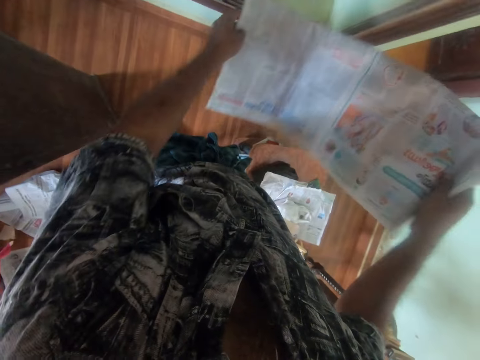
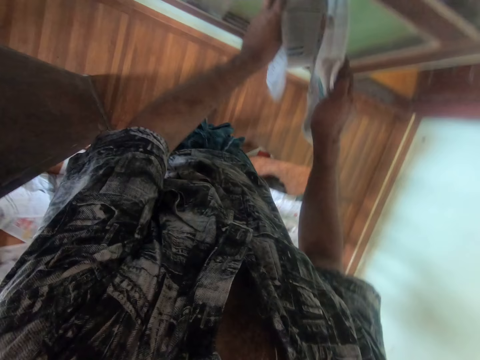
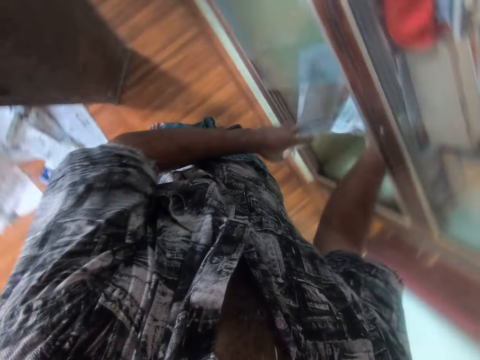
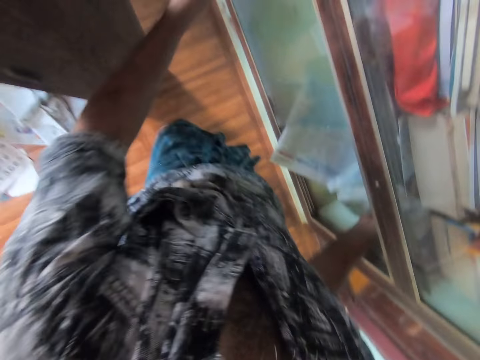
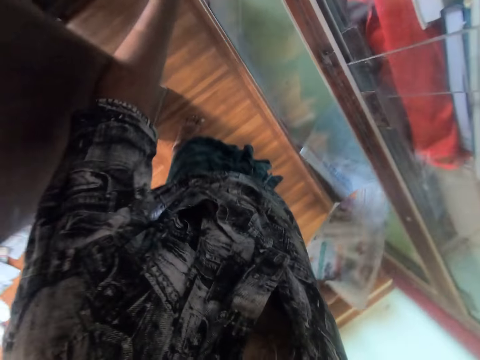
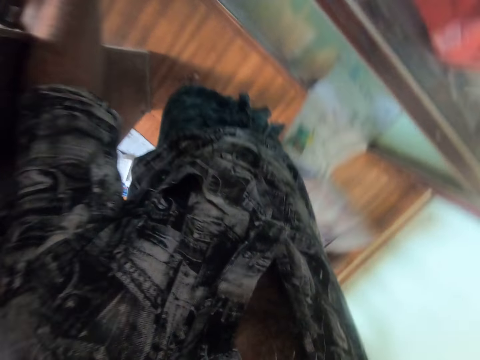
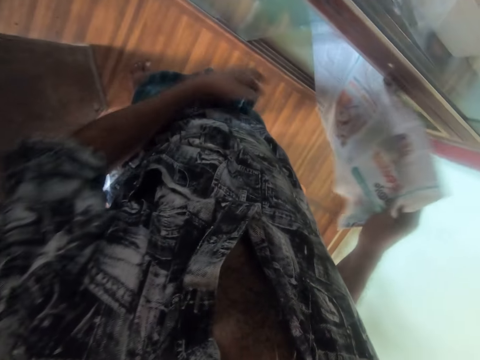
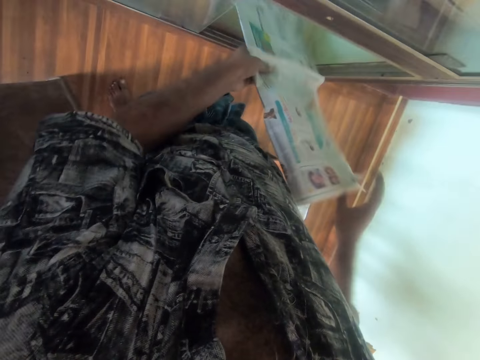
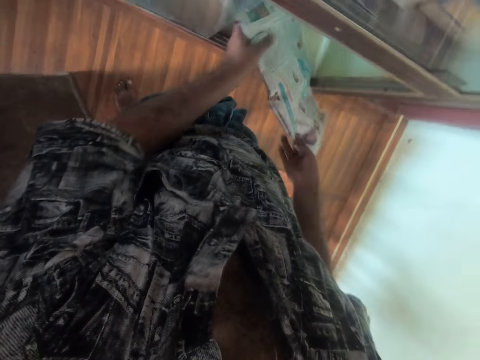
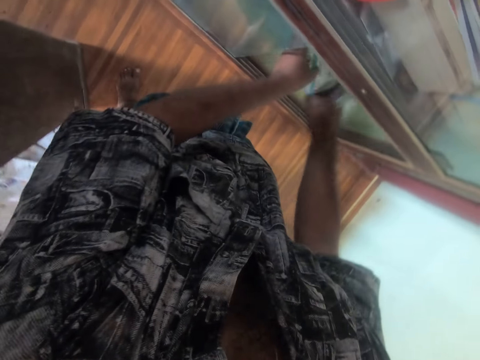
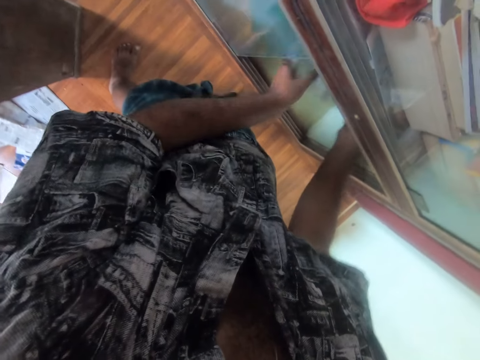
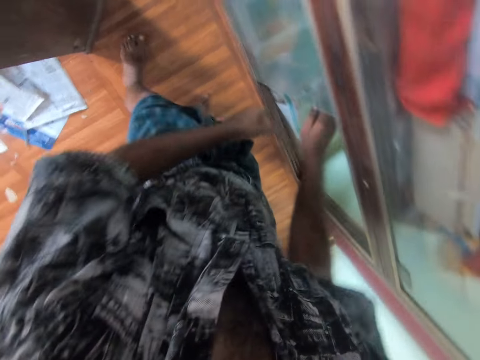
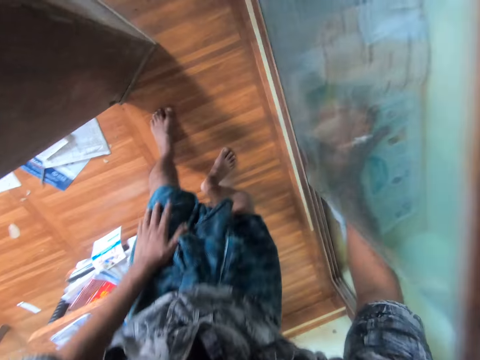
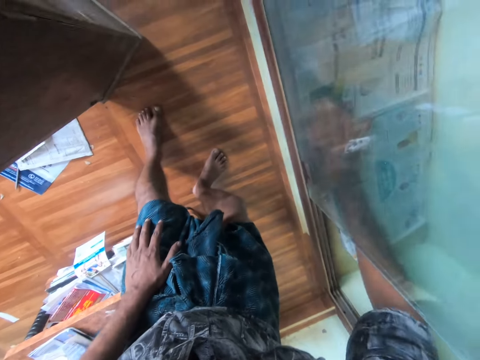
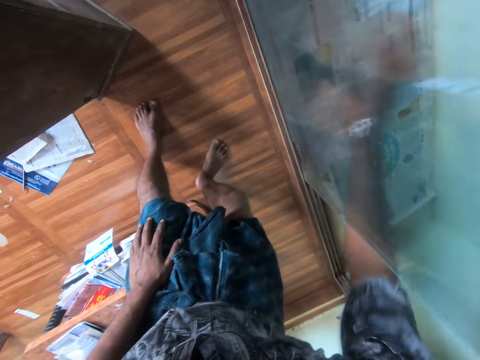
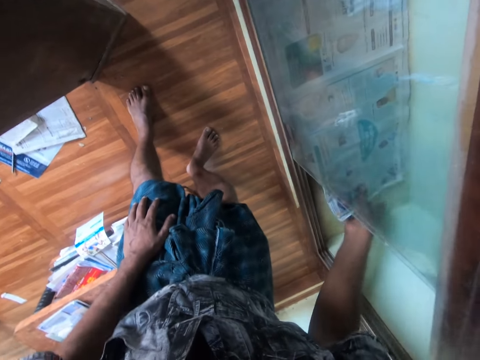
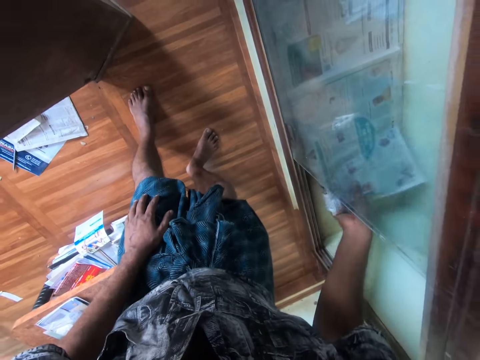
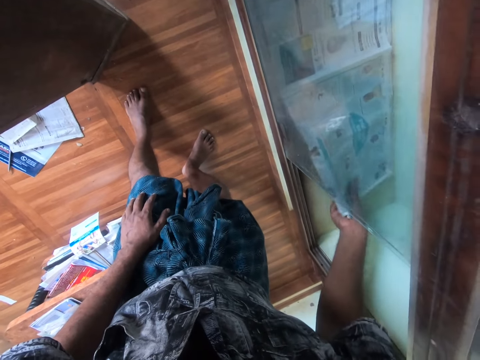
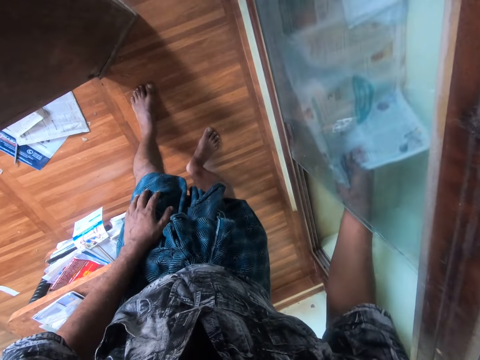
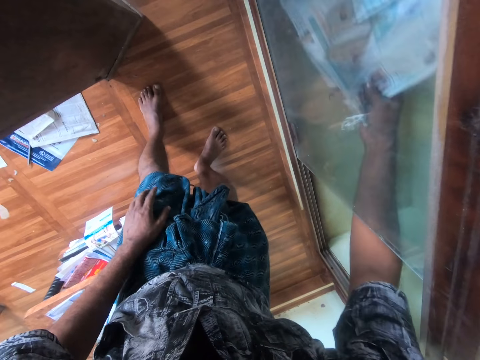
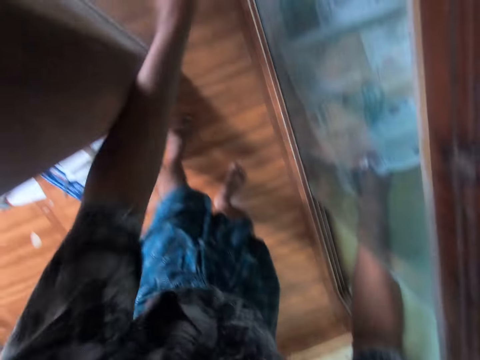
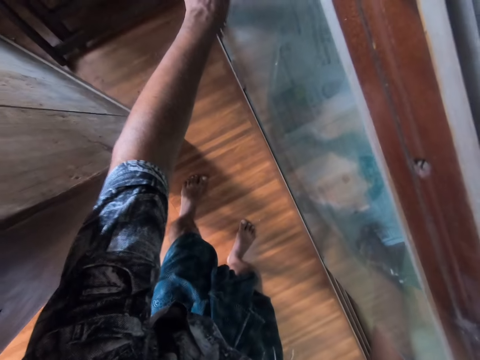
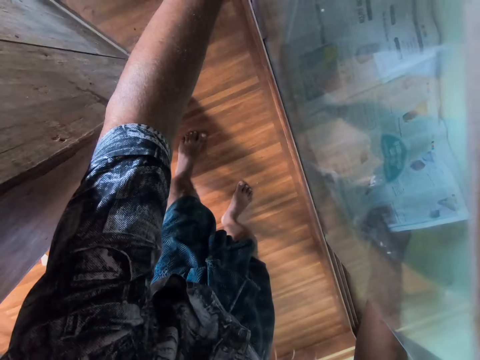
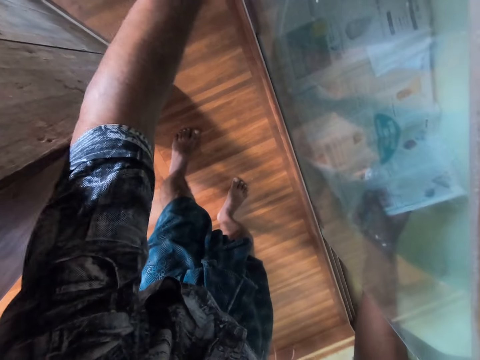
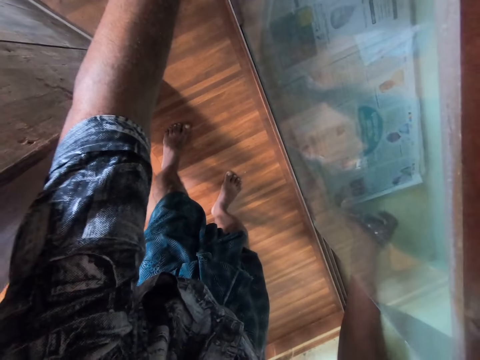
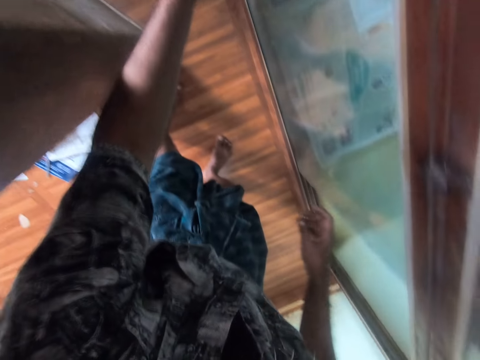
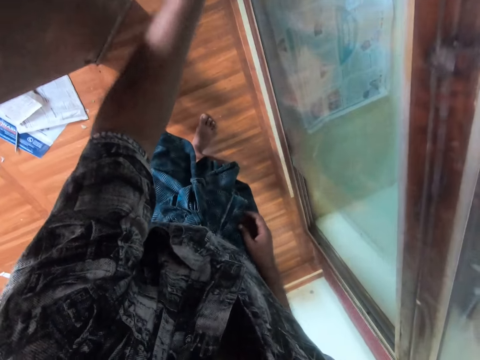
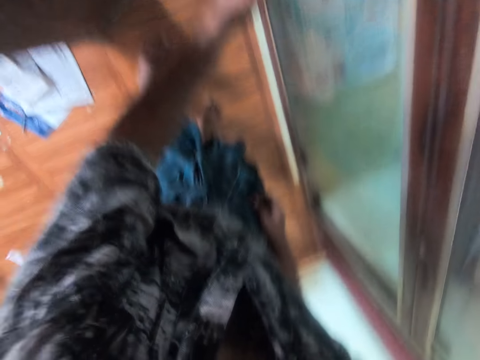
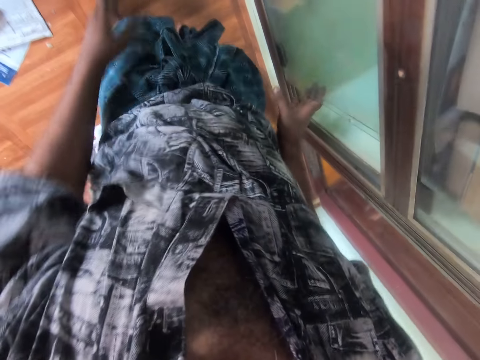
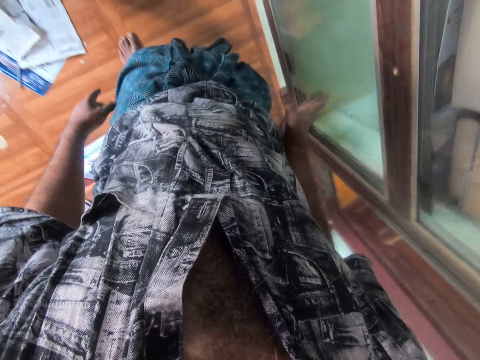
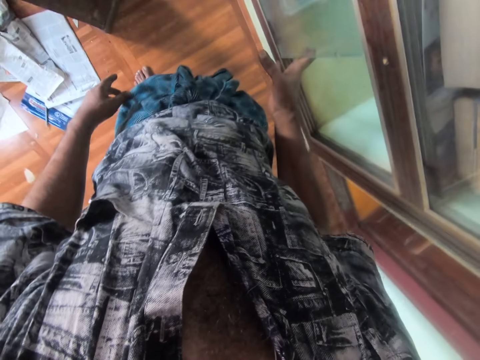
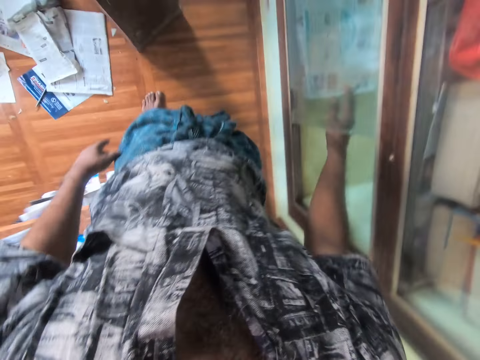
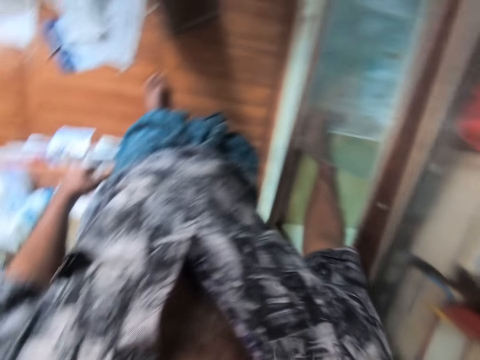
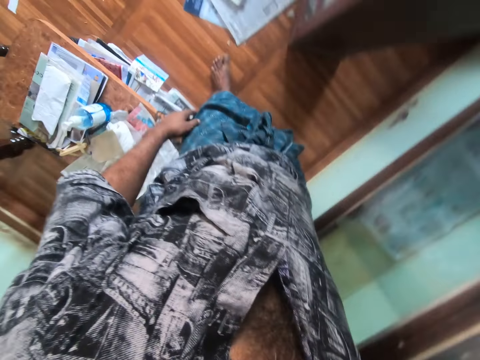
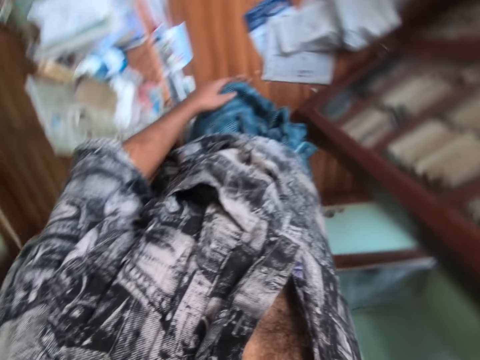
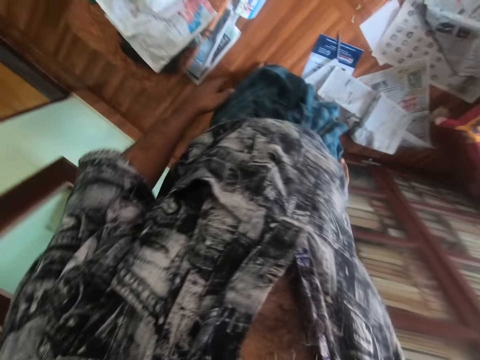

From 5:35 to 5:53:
The camera wearer places the newspaper in the shelf with both hands. He adjusts the shelf glass with his left hand. He stretches the newspaper in the shelf with his right hand. He lays the newspaper in the shelf with both hands. He dresses the newspaper in the shelf with his right hand. He adjusts the newspaper with his left hand. He slides the glass in the shelf with his left hand. He slides the glass in the shelf with his right hand.

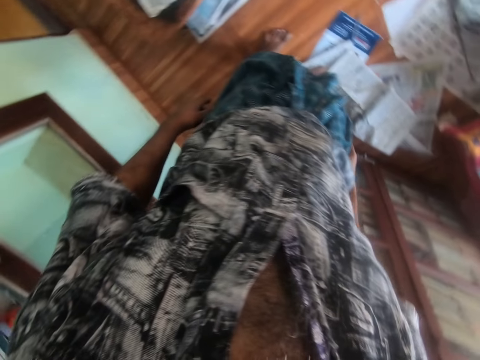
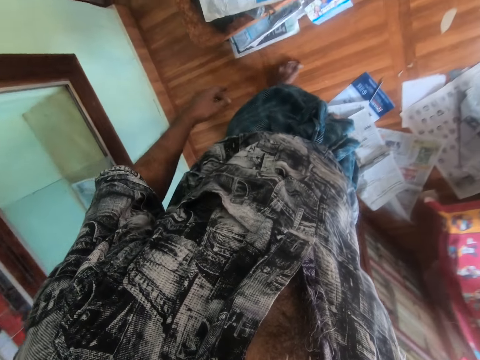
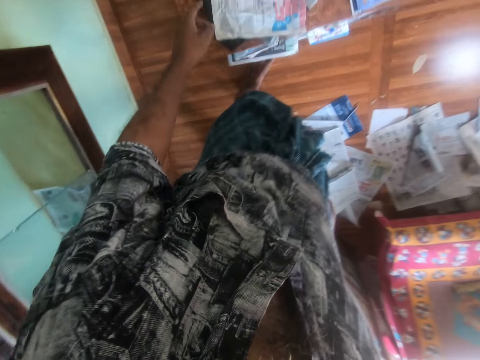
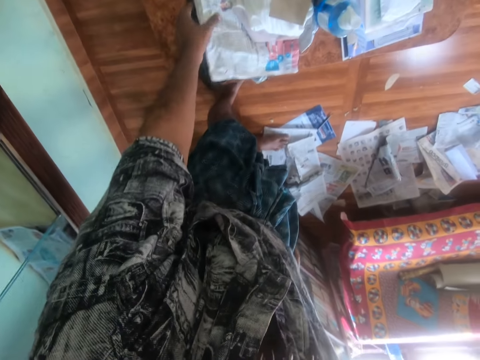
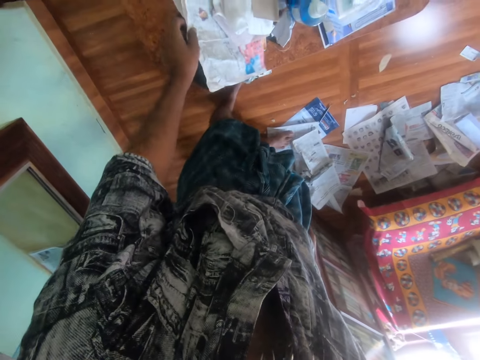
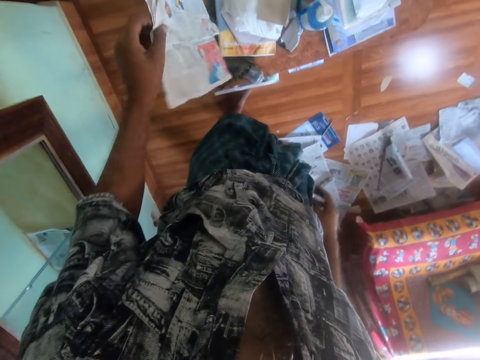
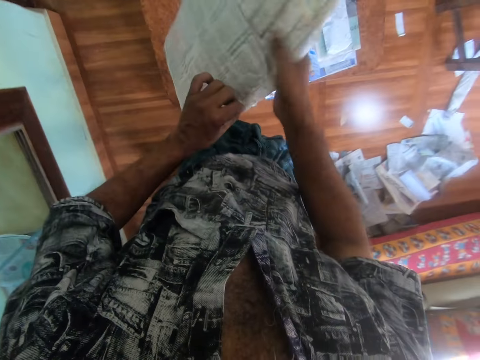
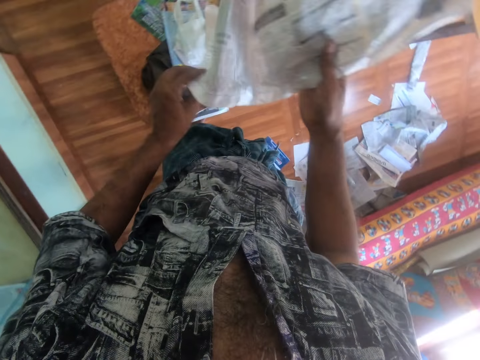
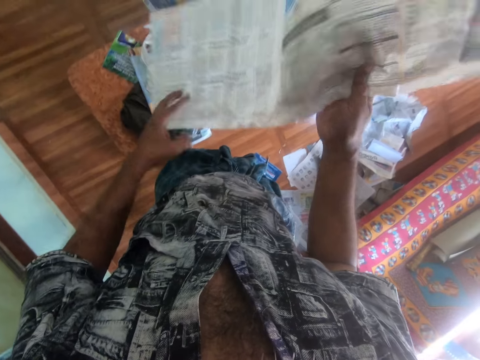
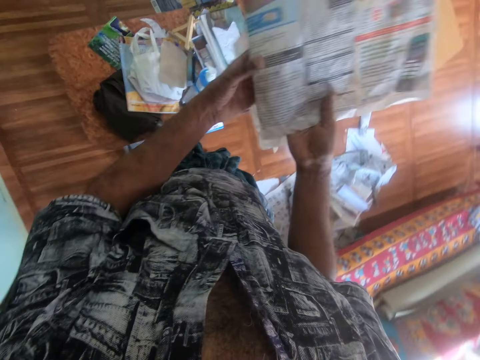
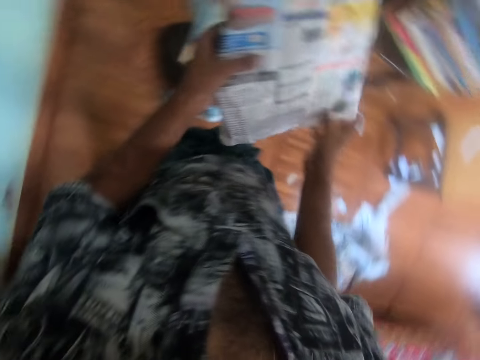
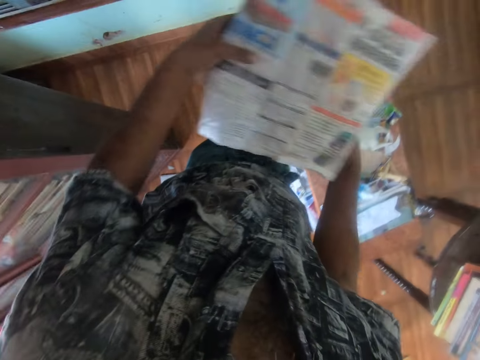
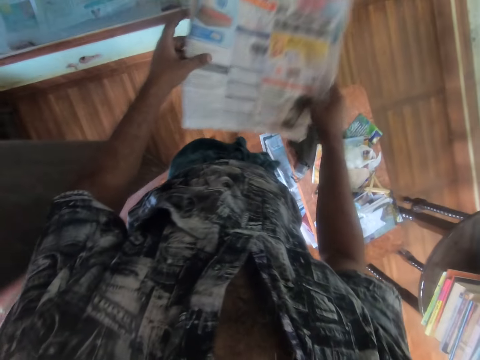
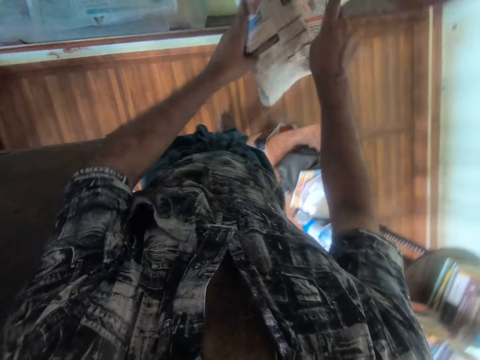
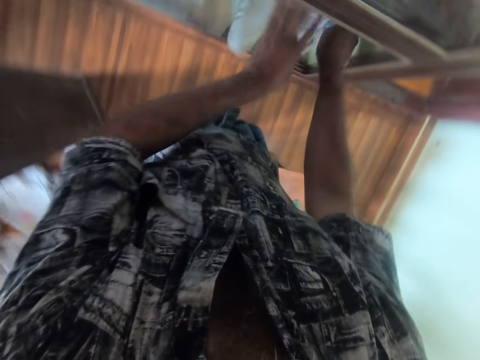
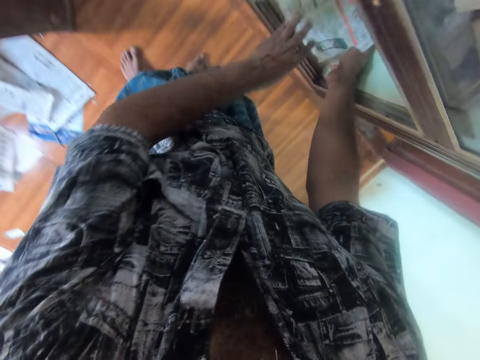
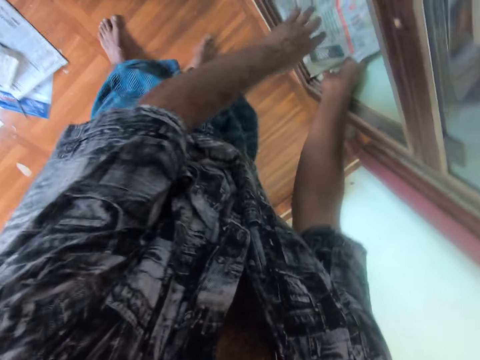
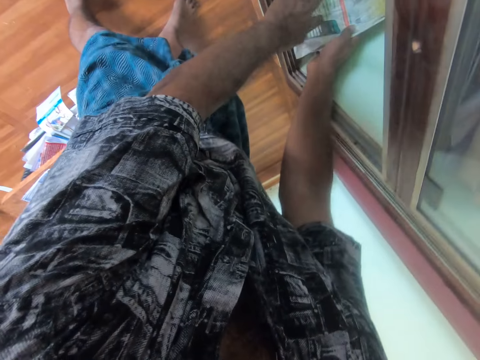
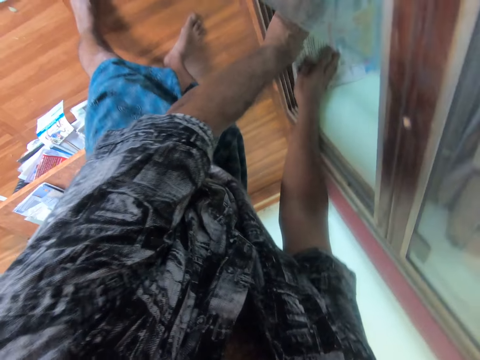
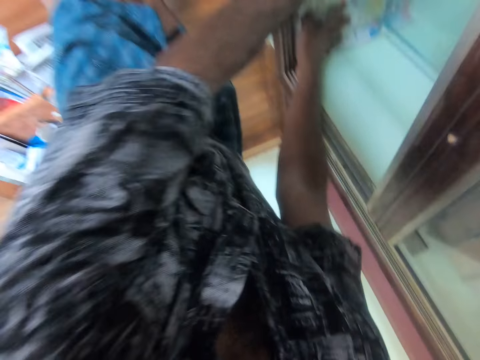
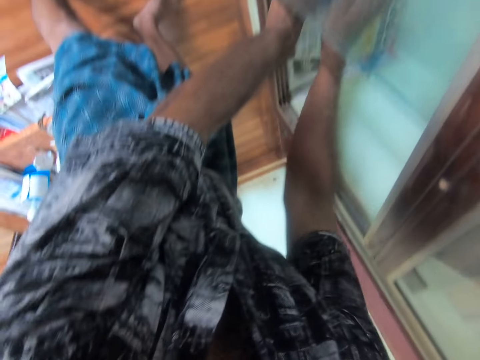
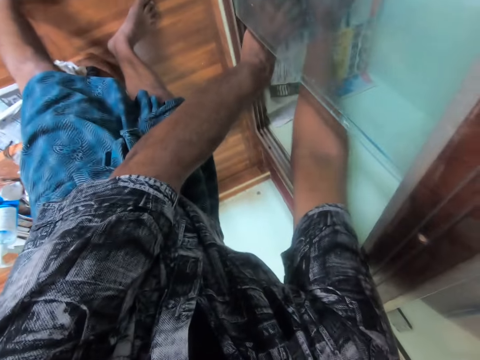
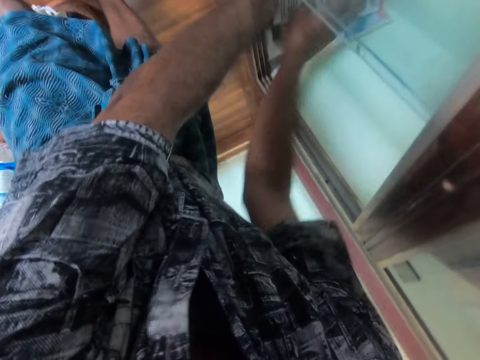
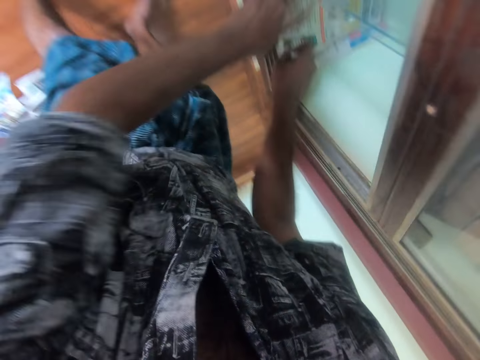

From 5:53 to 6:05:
The camera wearer picks up a newspaper on the stool with his left hand. He holds the newspaper with both hands. He stretches the newspaper with both hands. He folds the newspaper with both hands. He lays the newspaper in the shelf with both hands.
